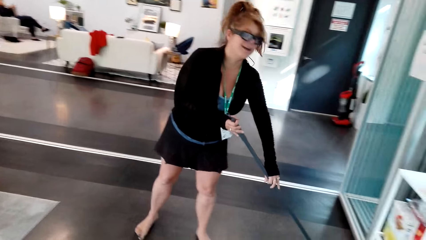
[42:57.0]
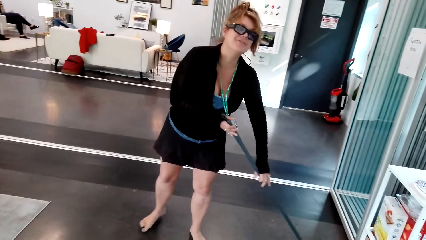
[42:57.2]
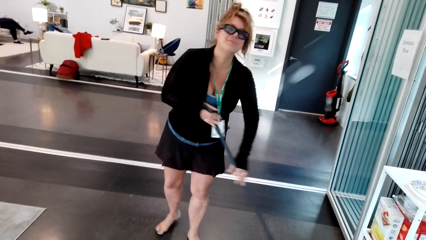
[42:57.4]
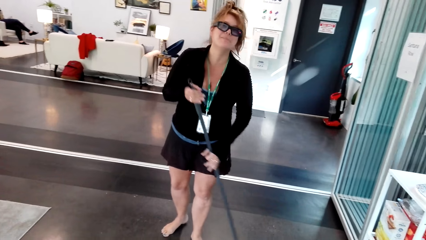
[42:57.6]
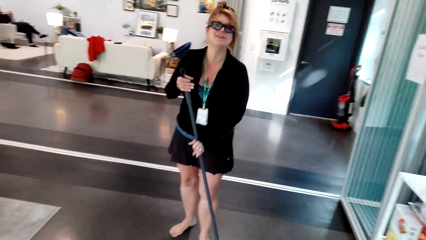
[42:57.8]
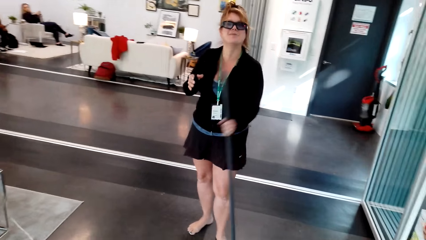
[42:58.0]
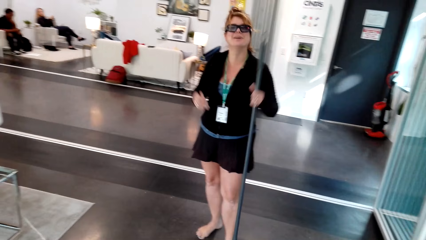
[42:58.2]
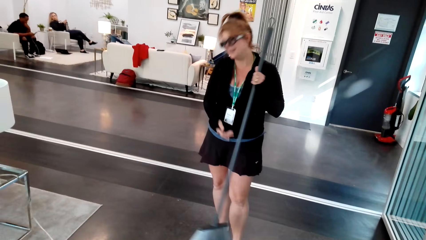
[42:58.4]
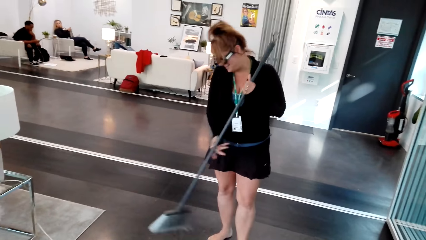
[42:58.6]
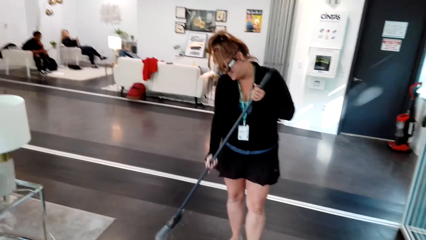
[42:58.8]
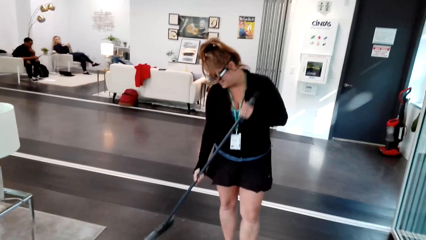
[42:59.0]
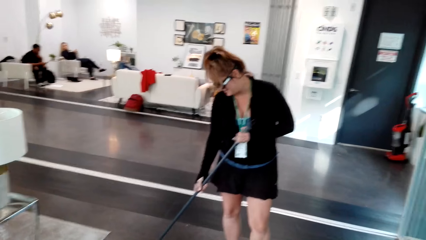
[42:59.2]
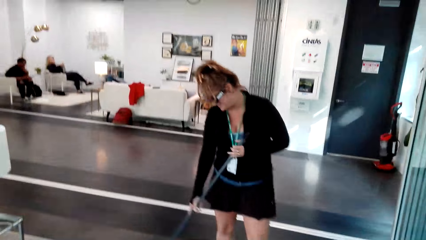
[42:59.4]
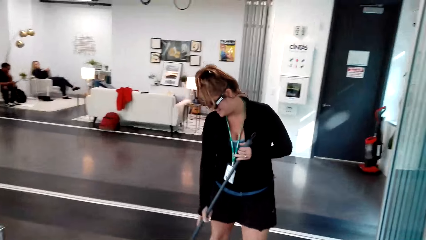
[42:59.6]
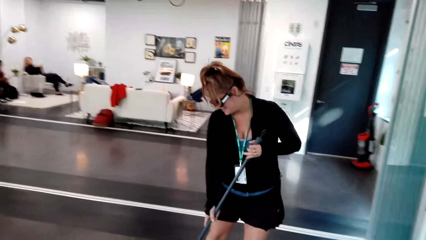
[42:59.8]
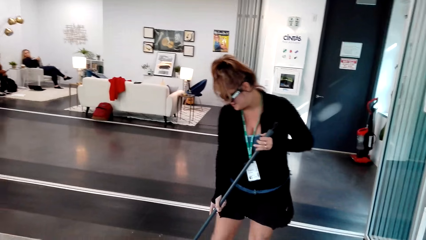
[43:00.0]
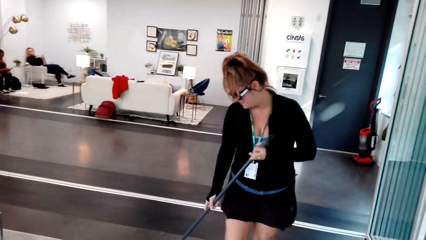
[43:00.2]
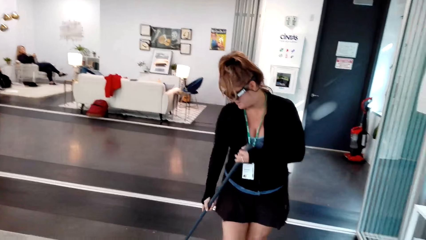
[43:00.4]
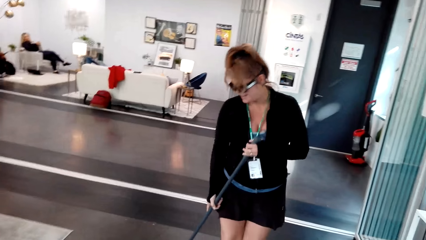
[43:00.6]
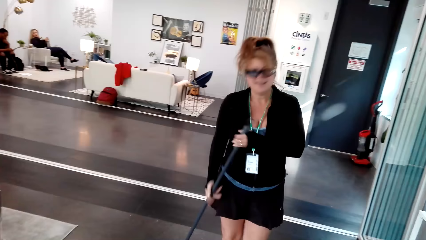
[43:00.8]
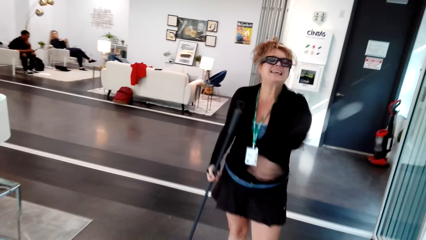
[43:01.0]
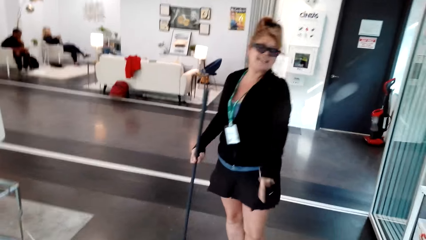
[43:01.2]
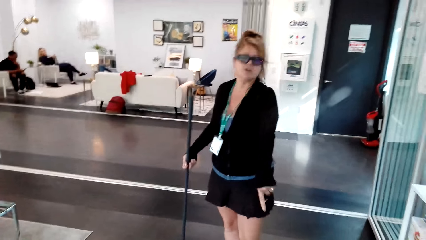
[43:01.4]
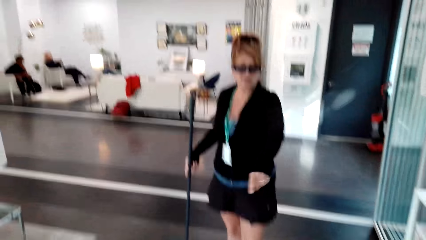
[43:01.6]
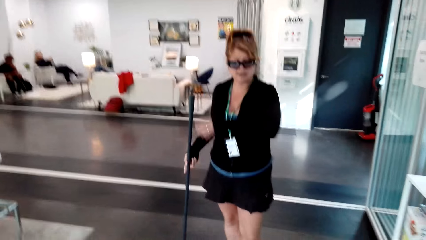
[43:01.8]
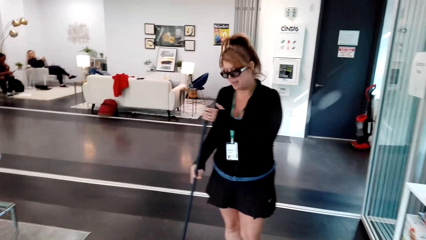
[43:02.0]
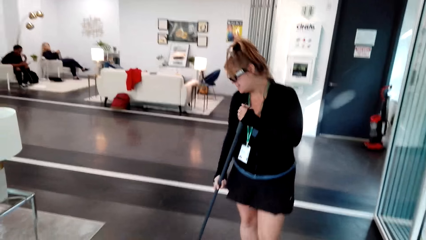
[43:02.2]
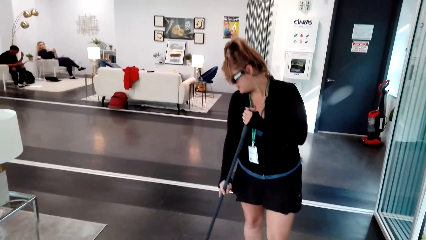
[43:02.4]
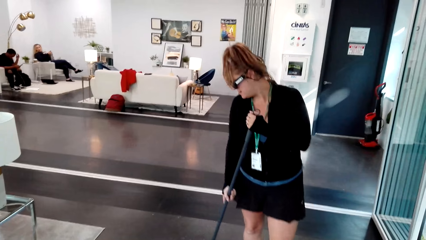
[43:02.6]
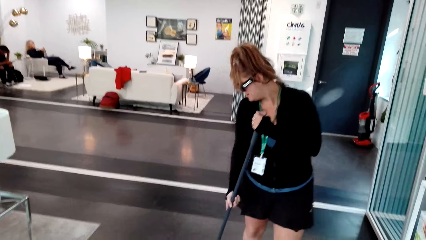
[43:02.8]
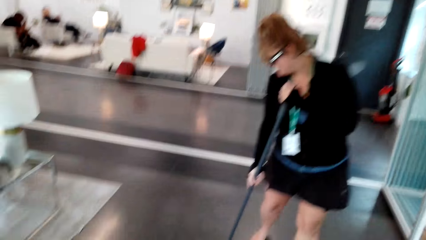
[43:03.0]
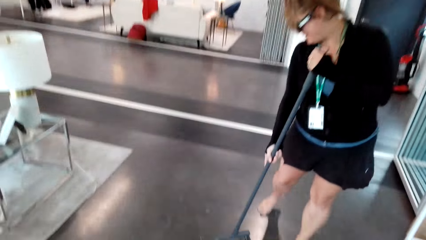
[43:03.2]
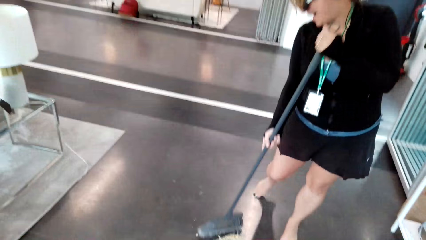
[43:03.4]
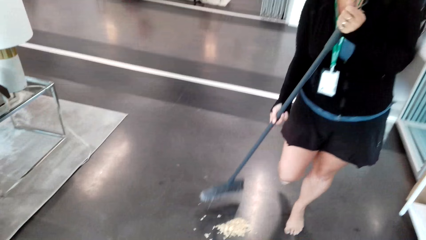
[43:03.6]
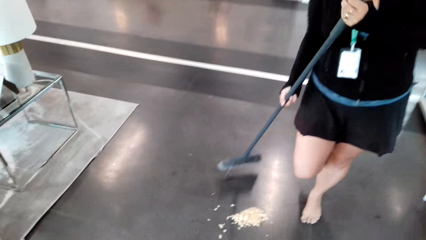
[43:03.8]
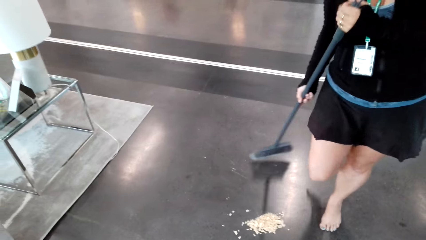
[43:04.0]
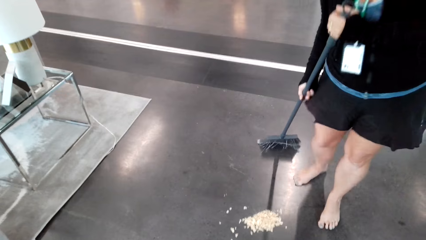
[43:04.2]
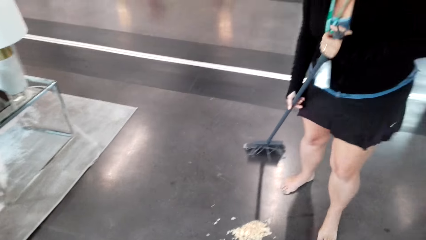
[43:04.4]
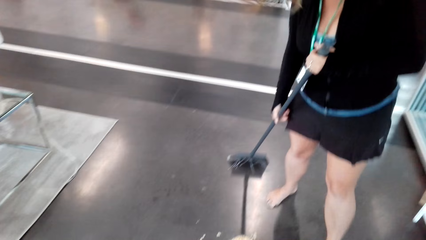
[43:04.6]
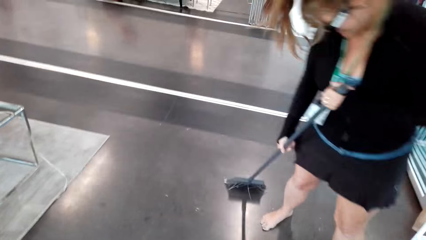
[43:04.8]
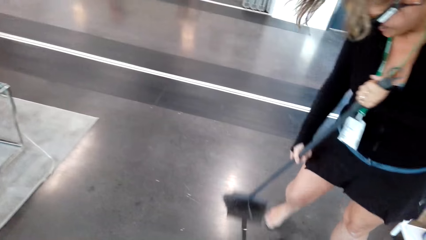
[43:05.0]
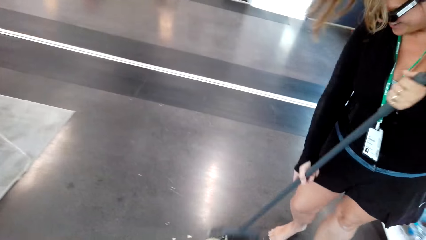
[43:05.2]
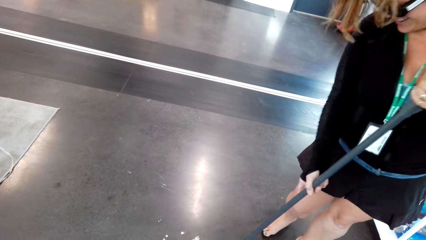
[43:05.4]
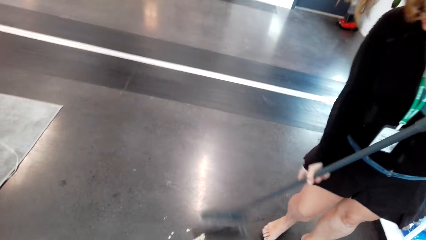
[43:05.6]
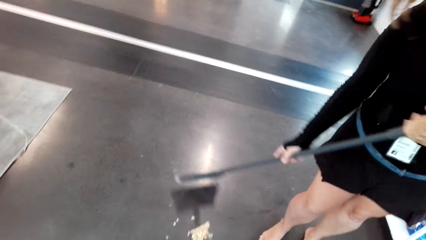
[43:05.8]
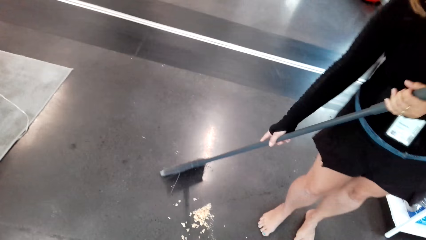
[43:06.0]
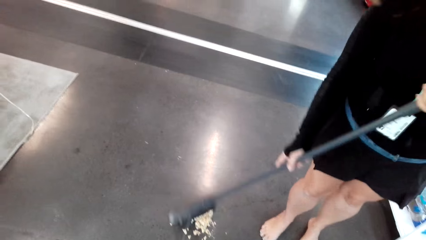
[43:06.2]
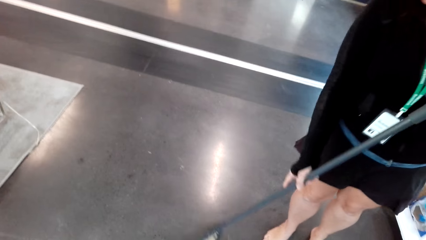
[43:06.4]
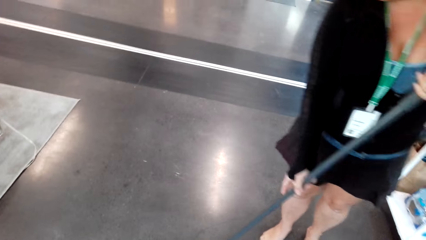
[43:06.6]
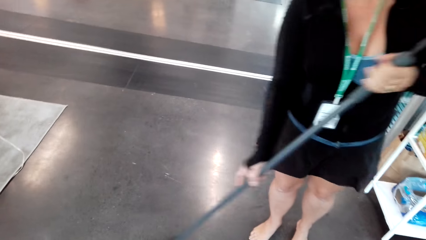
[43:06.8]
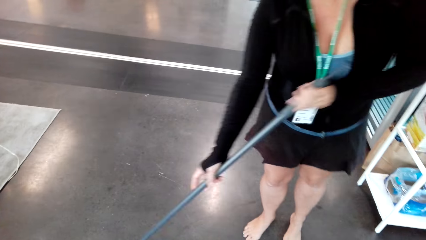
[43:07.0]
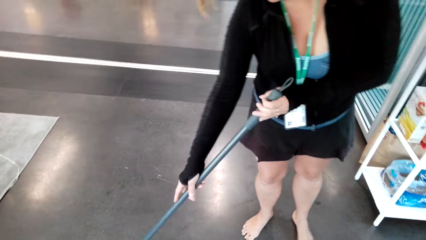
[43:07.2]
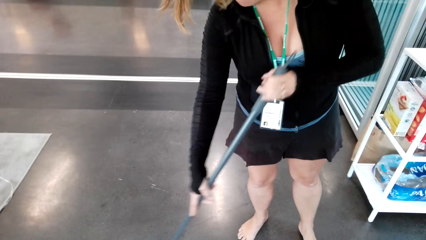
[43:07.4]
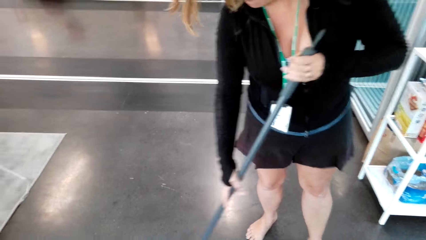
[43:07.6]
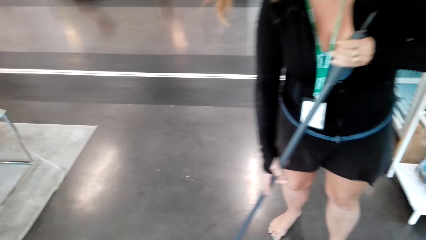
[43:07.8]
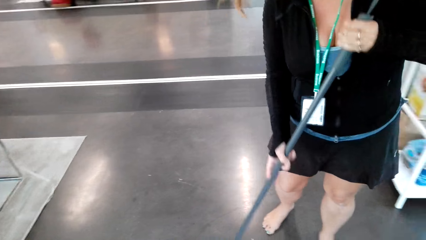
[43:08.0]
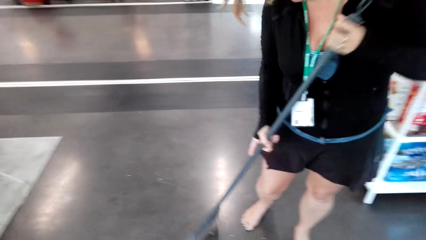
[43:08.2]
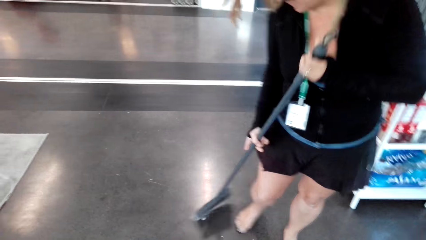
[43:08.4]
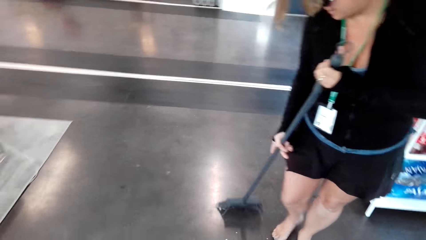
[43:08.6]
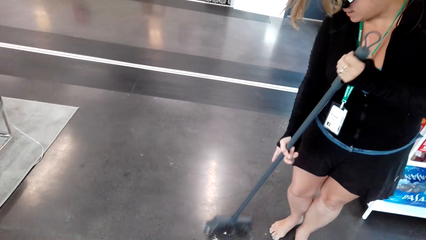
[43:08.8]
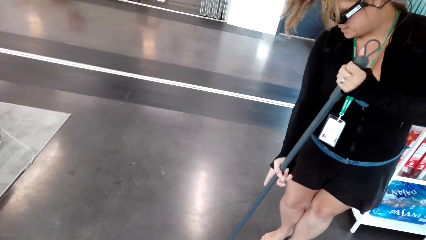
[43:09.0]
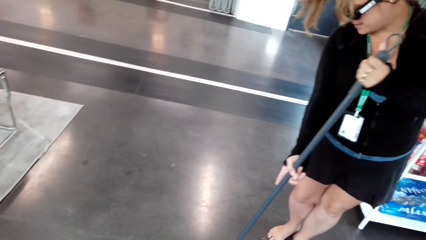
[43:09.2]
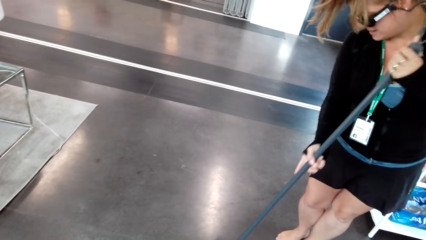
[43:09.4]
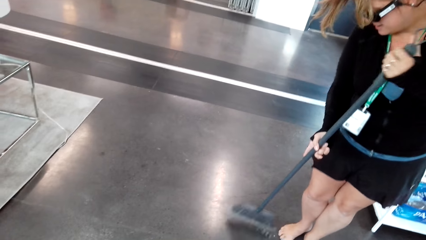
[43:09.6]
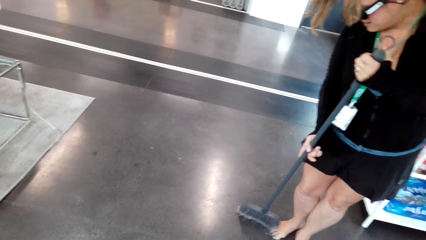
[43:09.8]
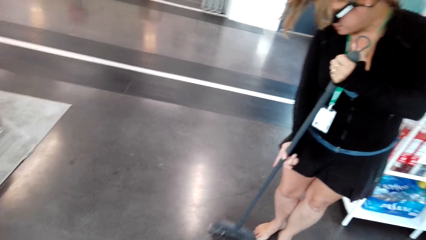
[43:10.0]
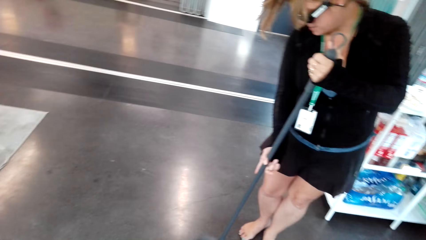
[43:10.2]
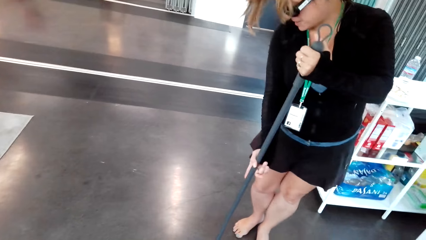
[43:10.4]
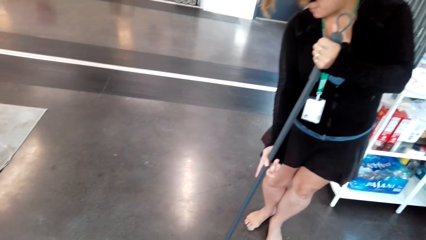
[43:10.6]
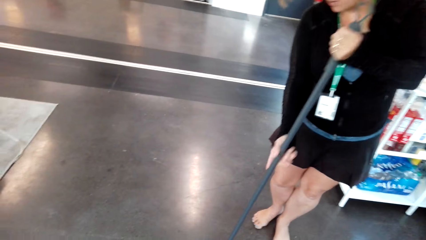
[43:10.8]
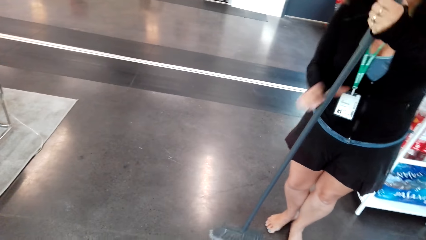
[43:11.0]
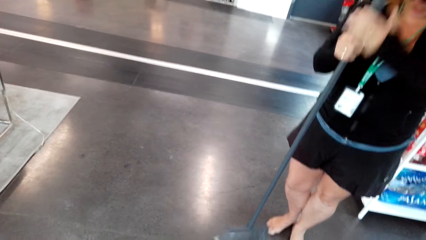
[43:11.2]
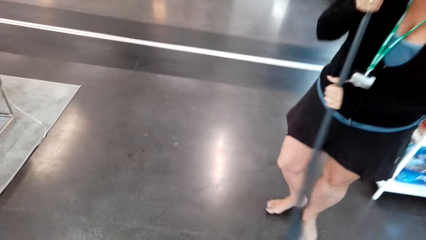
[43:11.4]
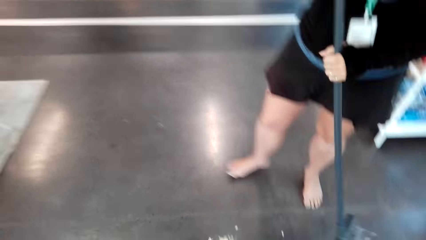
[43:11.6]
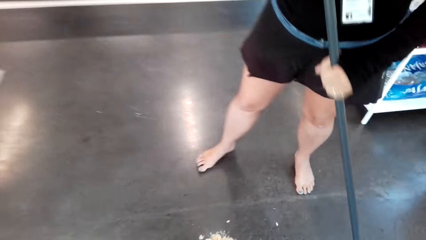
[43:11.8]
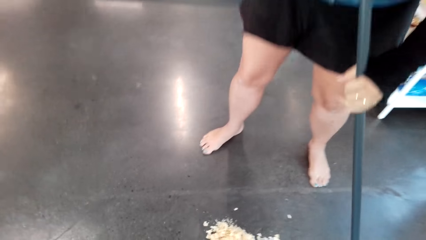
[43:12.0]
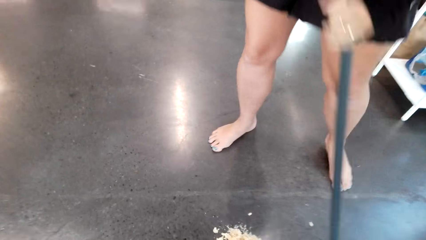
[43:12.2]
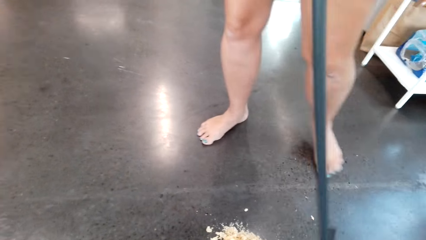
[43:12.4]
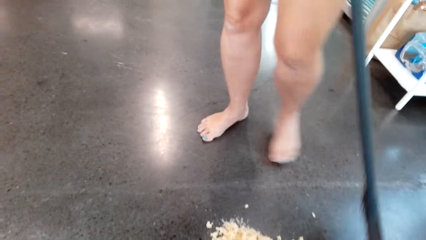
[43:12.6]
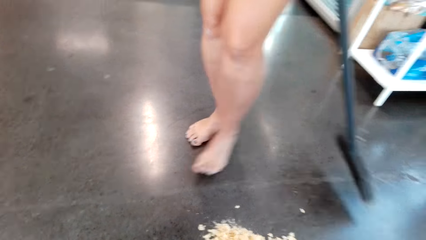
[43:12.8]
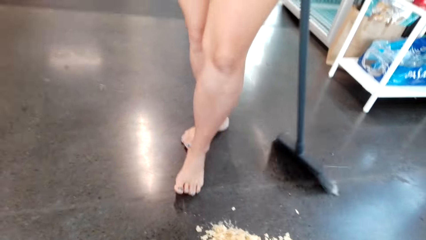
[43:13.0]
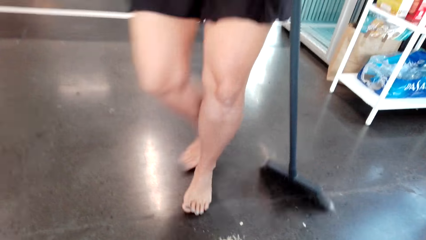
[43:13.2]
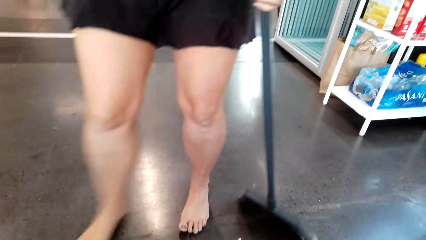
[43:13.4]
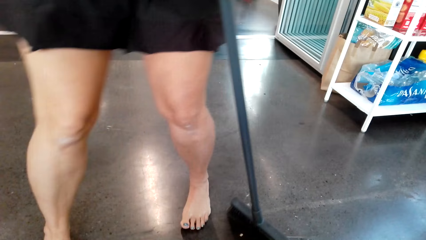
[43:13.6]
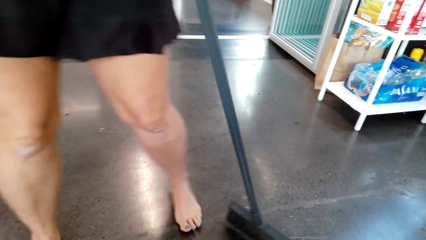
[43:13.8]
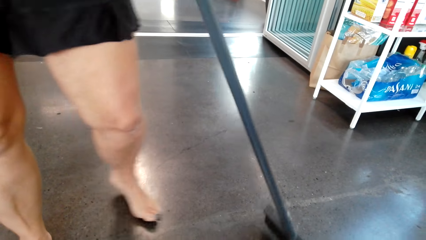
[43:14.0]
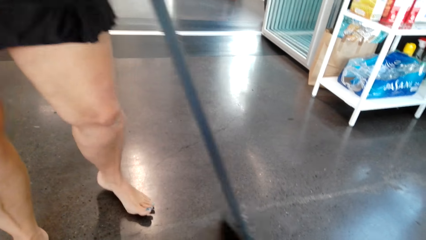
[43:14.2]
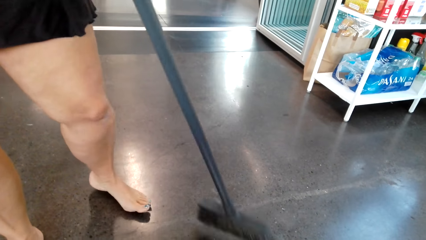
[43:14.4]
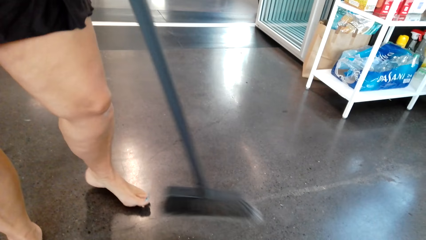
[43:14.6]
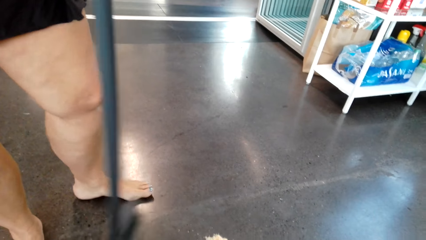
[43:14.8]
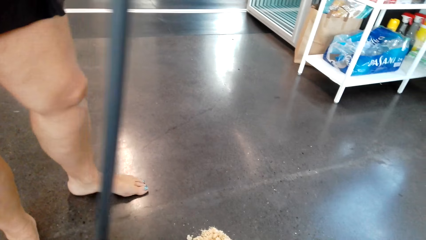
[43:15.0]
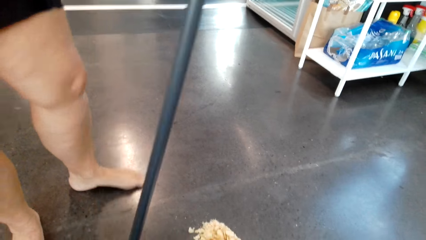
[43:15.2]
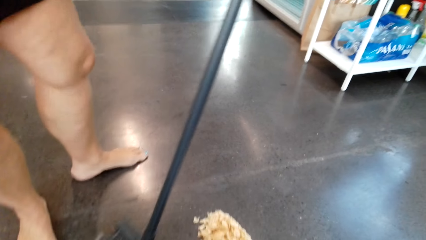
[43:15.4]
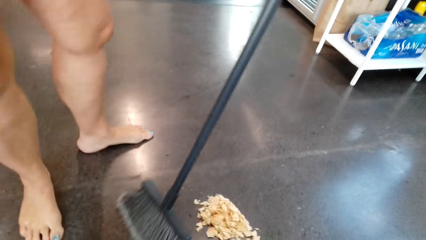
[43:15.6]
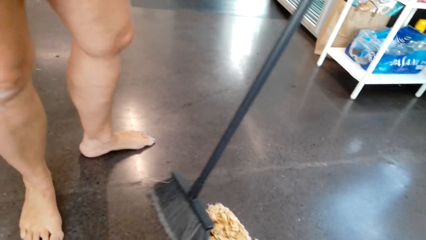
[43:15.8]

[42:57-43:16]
A woman wipes the floor with a broom. The camera wearer converses with the woman. The woman points at the floor. The woman sweeps the floor with the brush. The woman wipes the floor with the broom.
